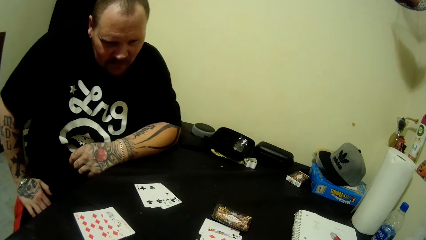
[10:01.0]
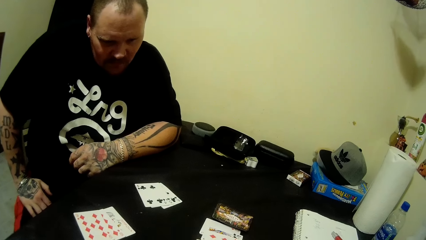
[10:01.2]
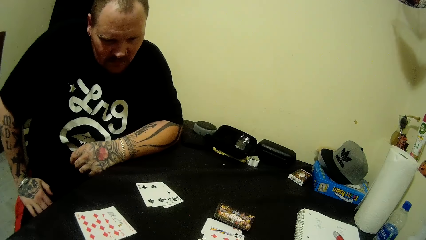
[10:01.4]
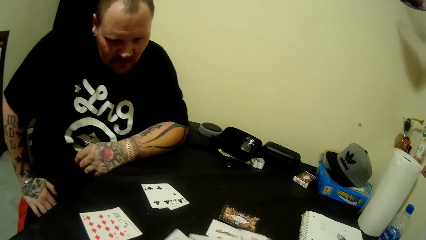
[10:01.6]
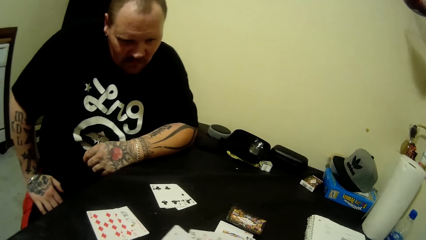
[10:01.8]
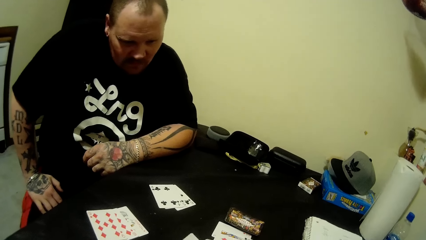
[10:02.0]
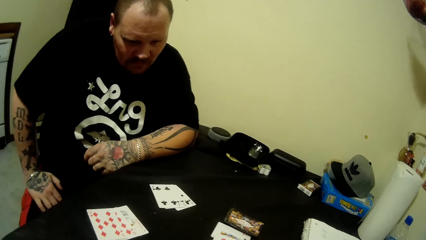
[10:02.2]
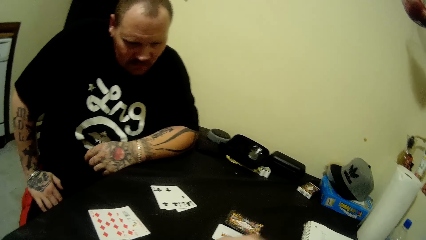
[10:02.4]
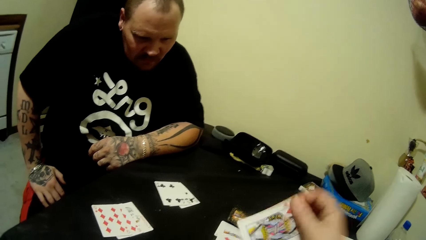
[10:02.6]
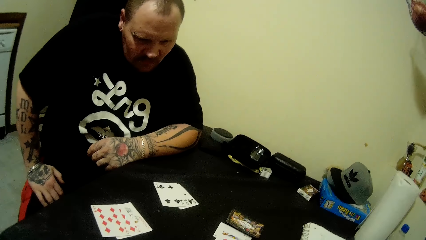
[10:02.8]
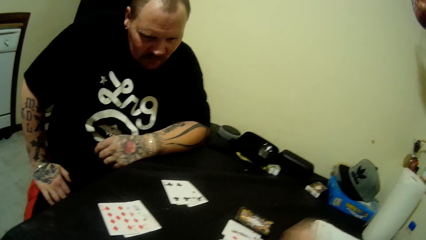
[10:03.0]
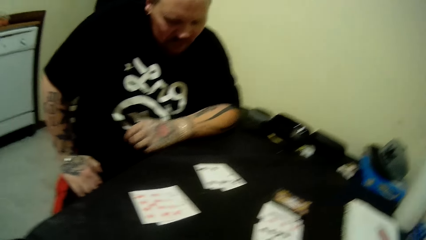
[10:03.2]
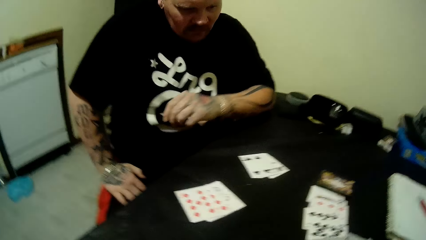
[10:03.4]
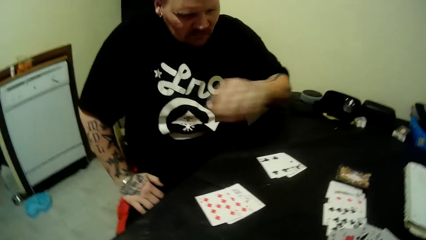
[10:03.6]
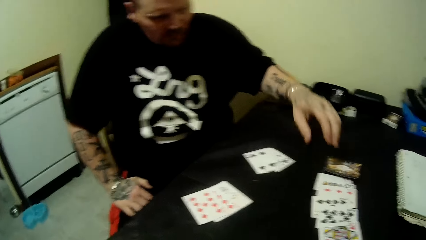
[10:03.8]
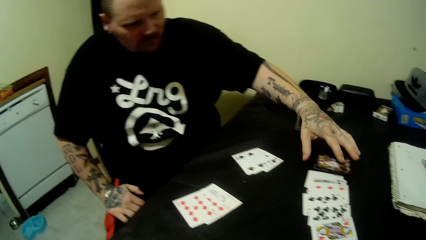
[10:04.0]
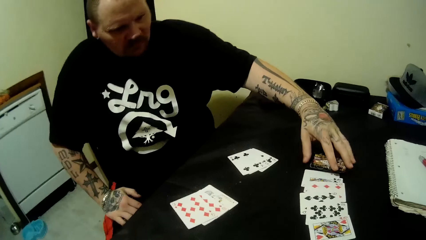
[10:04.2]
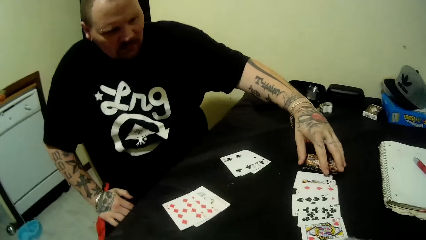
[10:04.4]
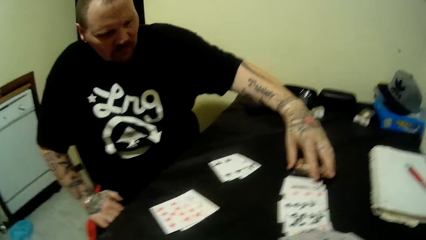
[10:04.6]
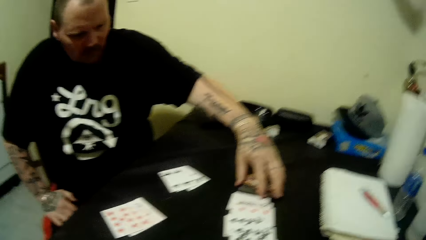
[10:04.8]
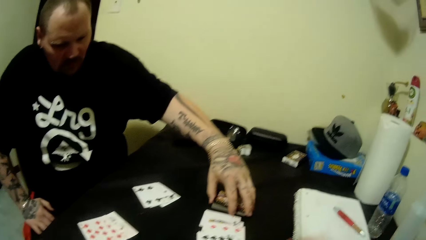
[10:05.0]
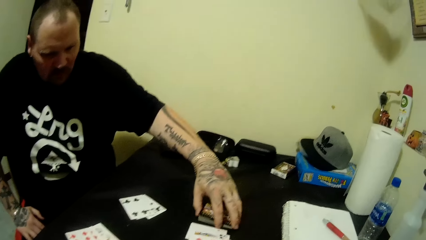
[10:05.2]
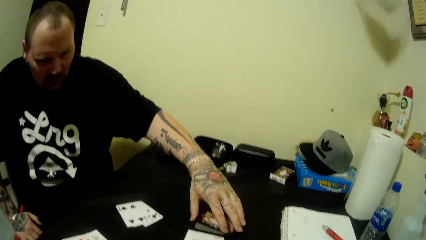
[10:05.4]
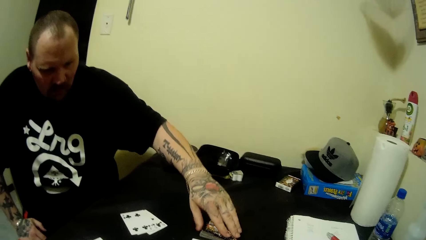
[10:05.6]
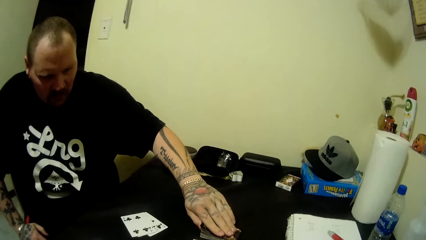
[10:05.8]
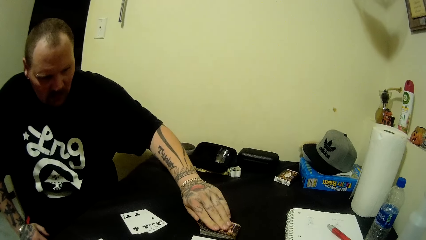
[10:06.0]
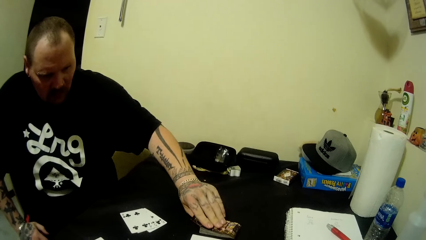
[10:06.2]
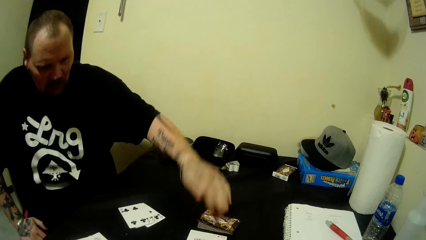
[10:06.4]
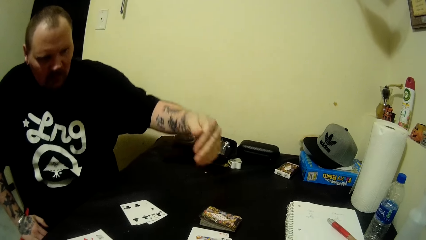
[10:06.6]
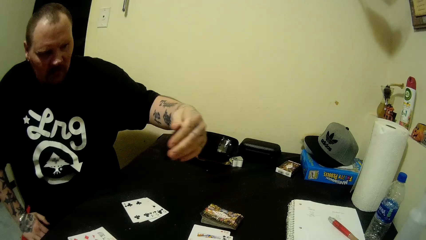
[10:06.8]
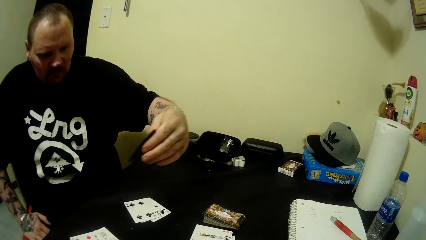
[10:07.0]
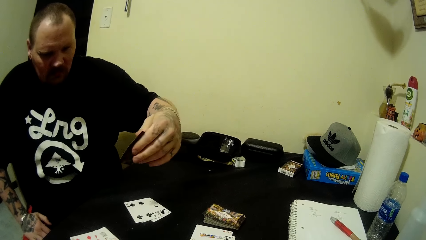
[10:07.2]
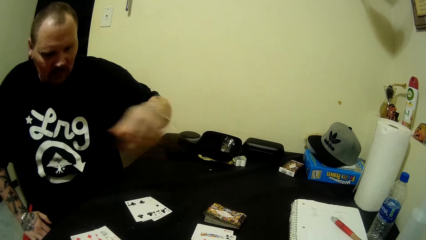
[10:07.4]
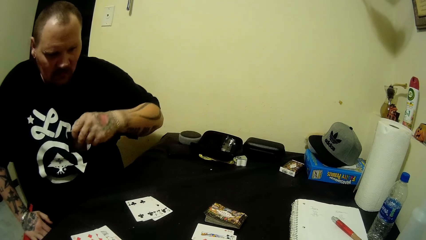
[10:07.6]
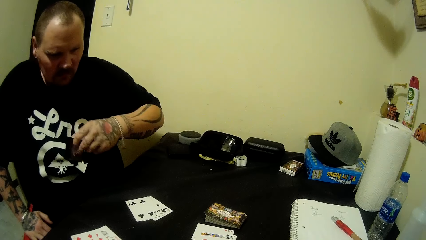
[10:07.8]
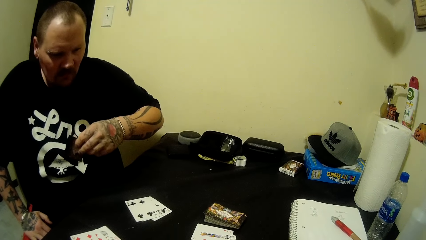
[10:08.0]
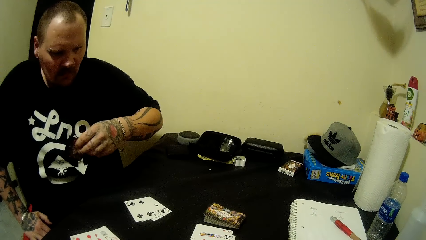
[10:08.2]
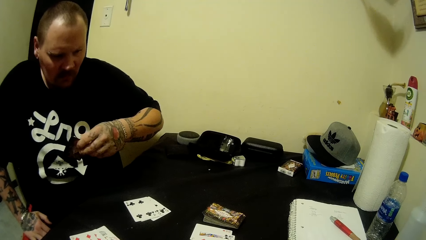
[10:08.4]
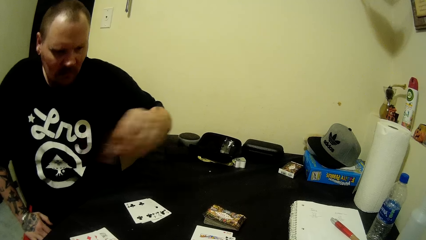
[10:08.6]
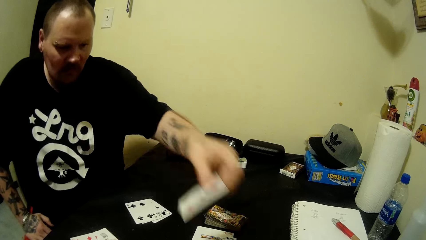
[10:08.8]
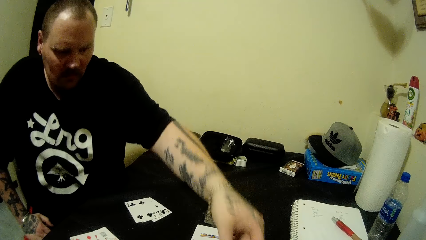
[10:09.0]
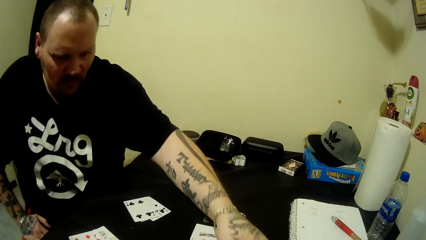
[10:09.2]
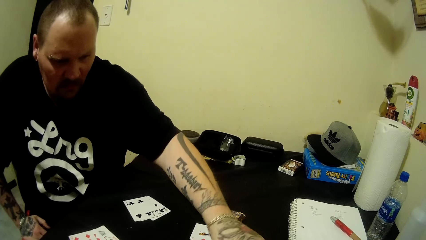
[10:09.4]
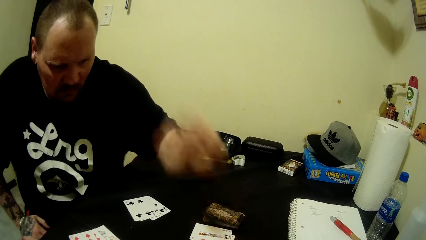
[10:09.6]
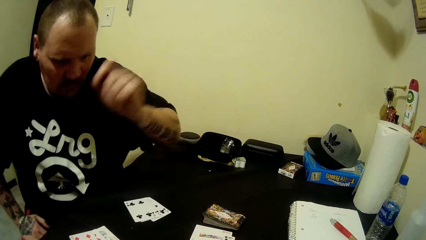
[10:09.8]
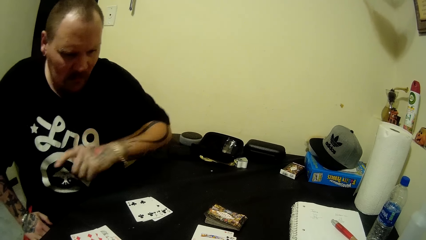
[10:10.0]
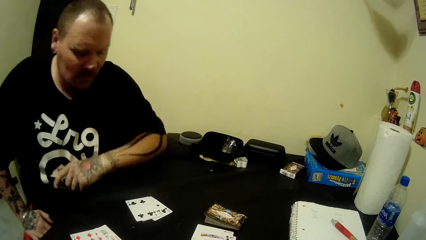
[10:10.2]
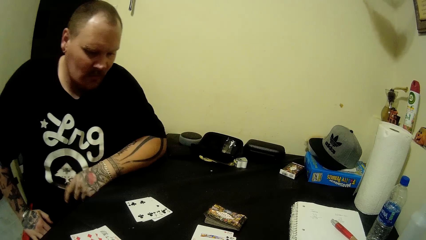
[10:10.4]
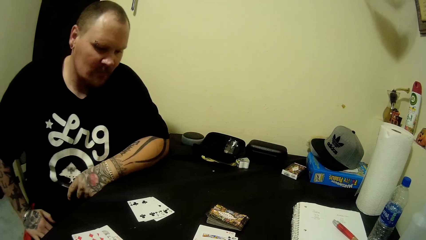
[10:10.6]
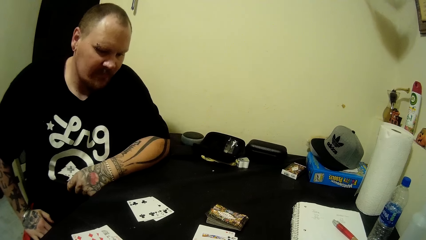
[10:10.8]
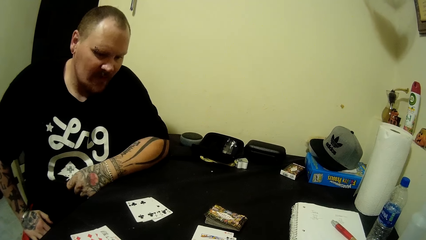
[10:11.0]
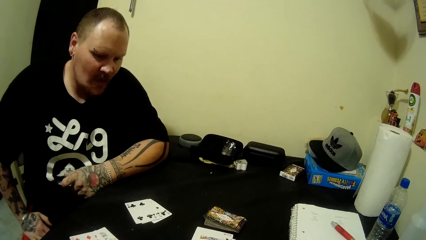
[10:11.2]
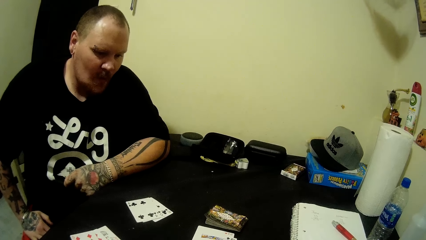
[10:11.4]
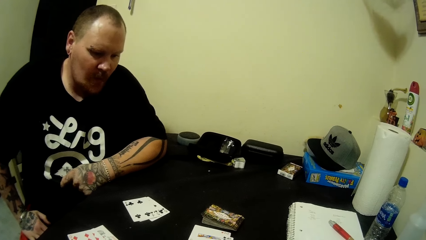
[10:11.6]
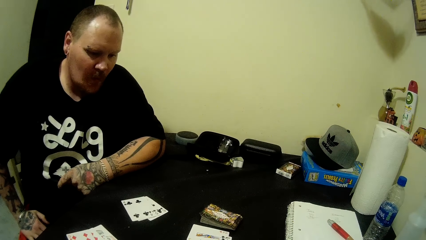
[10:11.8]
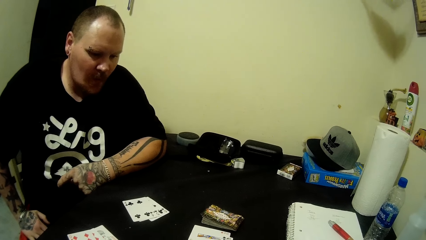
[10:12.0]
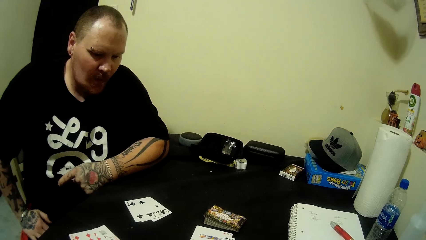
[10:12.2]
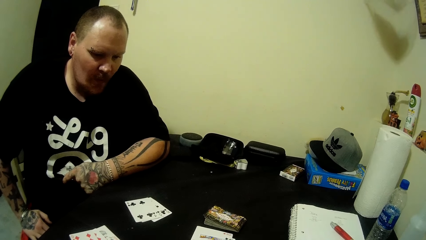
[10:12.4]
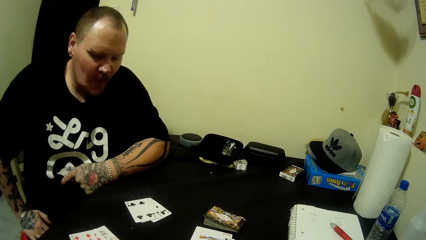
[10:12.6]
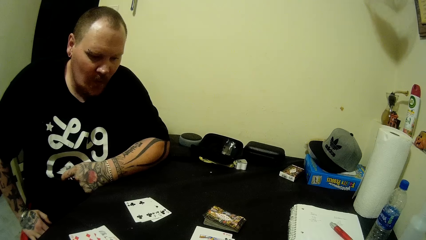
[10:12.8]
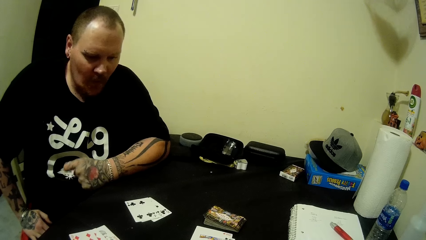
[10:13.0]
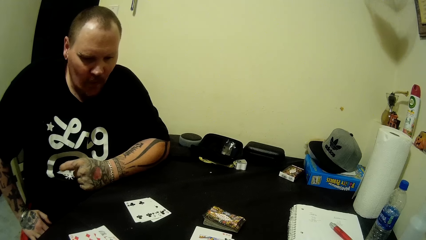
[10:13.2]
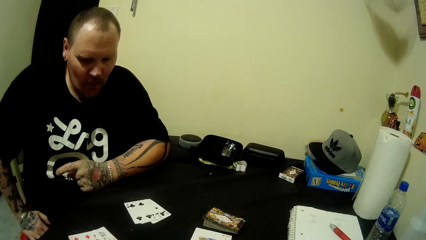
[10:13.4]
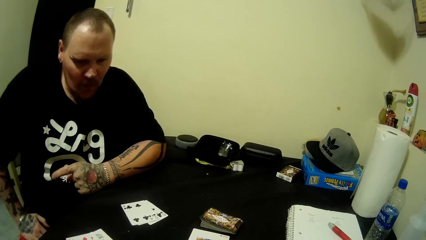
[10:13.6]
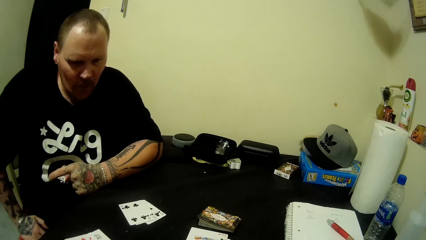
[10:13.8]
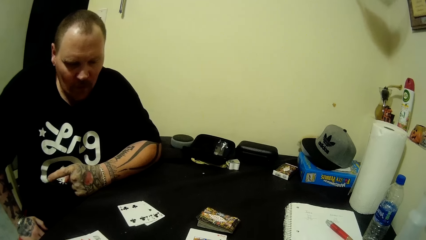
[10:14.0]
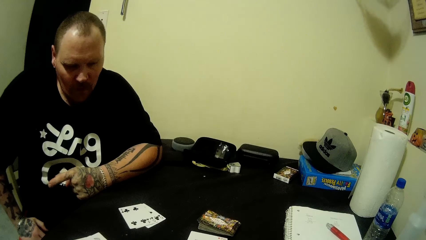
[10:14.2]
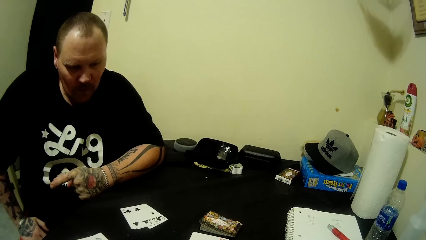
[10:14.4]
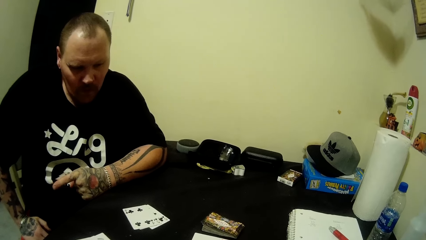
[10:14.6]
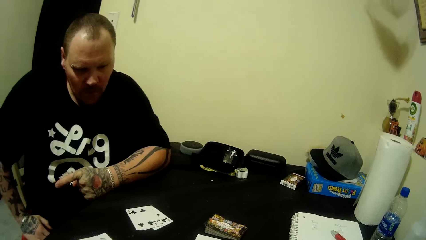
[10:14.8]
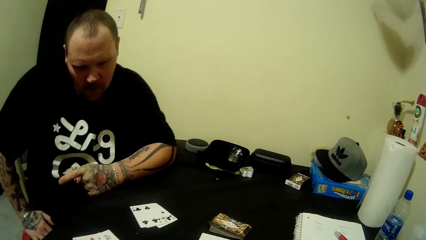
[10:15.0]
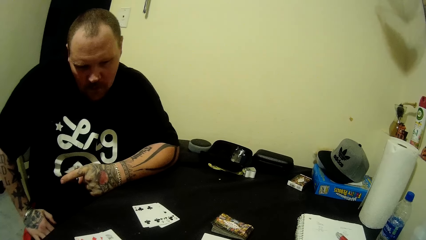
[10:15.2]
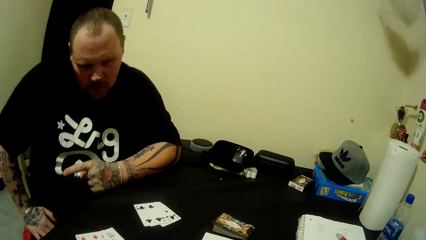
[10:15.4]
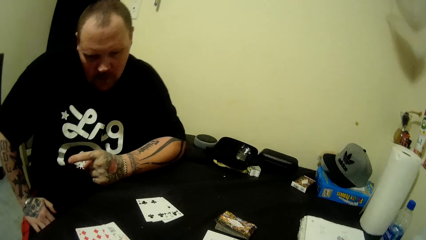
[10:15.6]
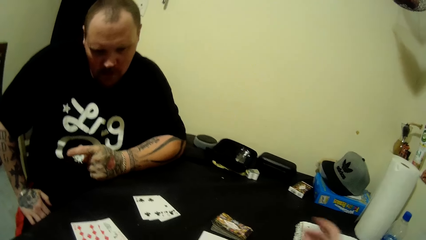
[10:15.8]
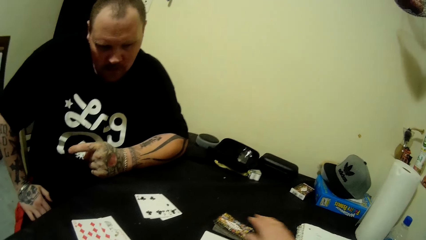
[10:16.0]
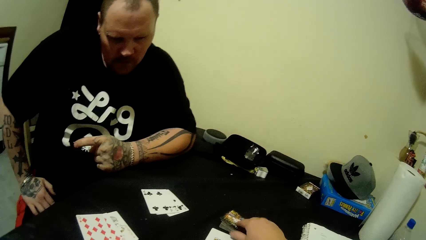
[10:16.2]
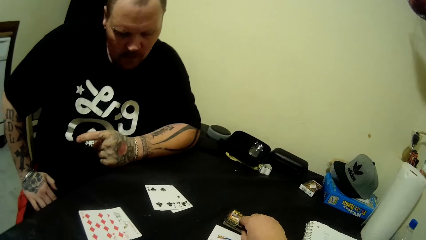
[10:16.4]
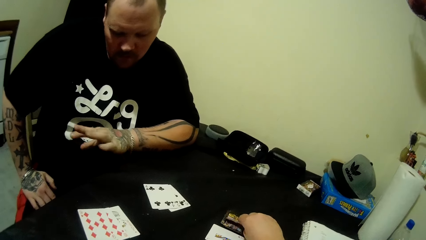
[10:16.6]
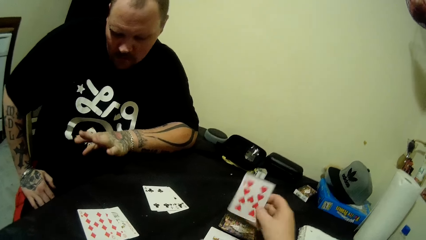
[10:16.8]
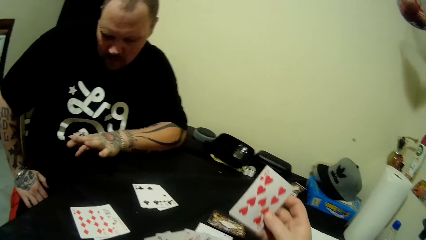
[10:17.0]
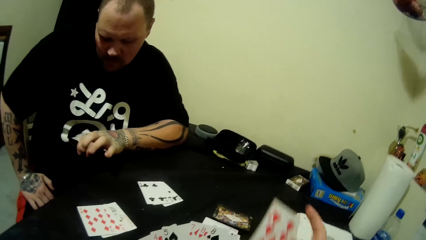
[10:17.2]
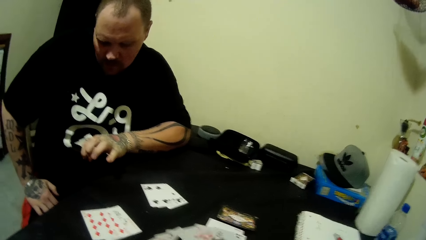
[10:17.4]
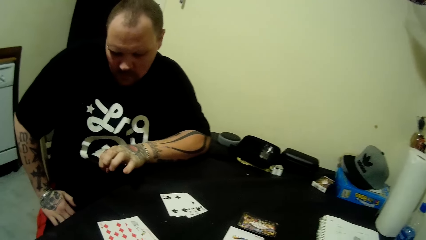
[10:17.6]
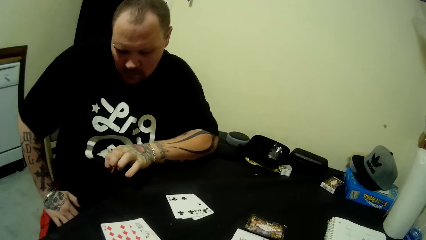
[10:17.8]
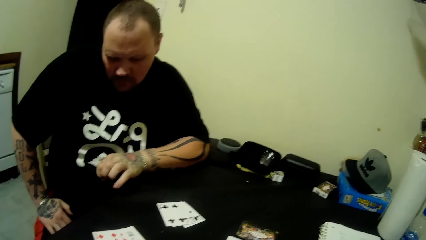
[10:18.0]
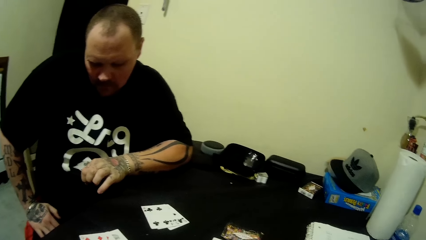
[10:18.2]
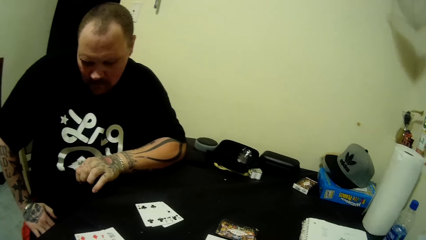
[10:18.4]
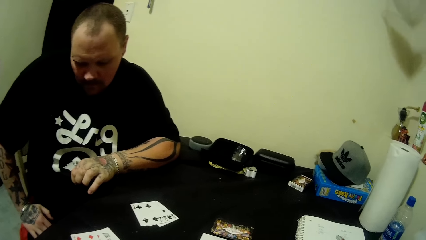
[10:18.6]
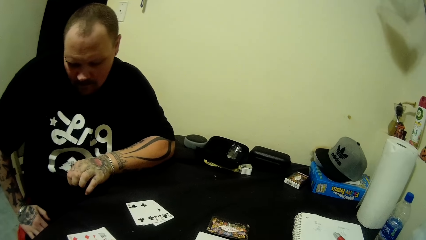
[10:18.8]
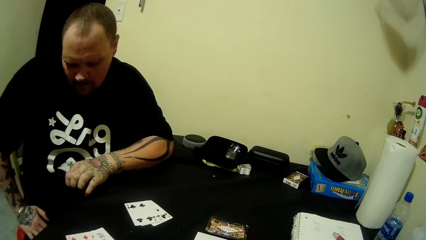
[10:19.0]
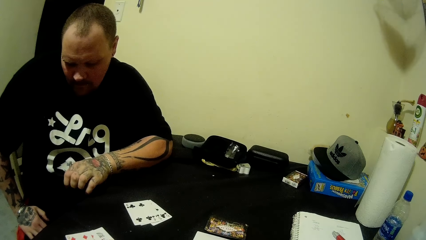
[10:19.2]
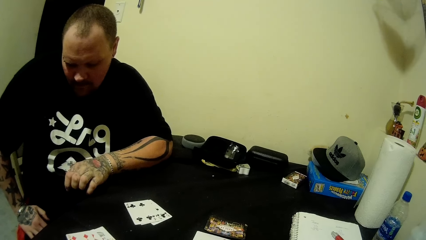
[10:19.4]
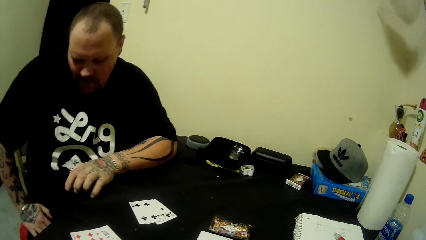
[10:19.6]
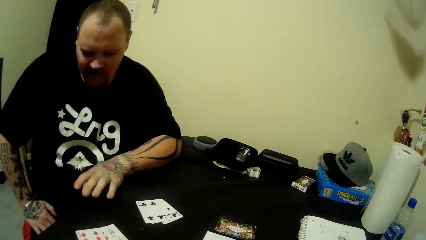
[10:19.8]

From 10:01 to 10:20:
The camera wearer arranges the cards. She drops a card on the table with her right hand. She looks around. The man stretches his hand. He adjusts the stack of cards on the table with his left hand. He holds the cards on the table. He picks a card on the table with his left hand. He looks at the card and looks around. He drops the card on the table with his left hand. He moves backwards and looks around. The camera wearer picks a card from the table with her right hand. The man looks at his fingers. The camera wearer looks at the card. The man twists his fingers. The camera wearer looks around.
